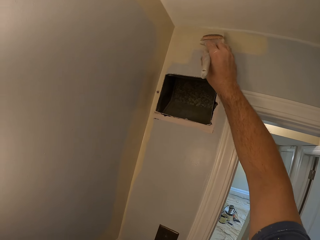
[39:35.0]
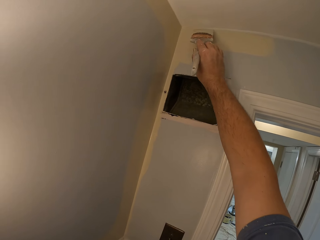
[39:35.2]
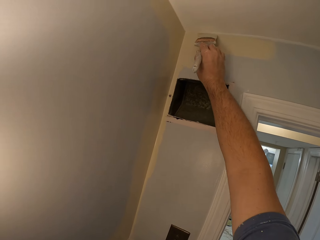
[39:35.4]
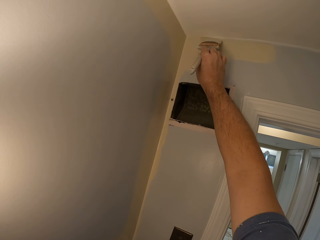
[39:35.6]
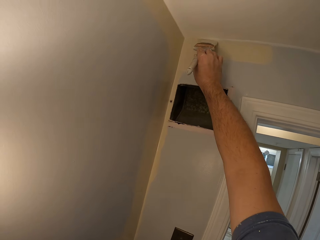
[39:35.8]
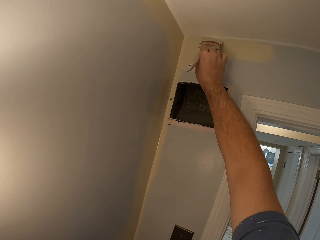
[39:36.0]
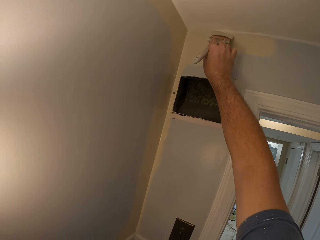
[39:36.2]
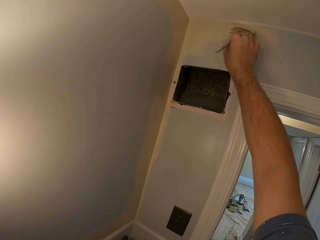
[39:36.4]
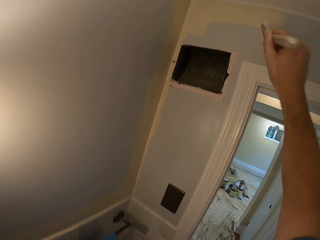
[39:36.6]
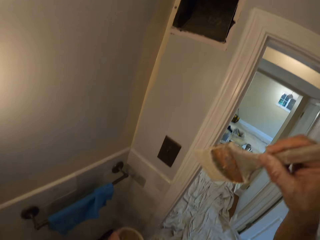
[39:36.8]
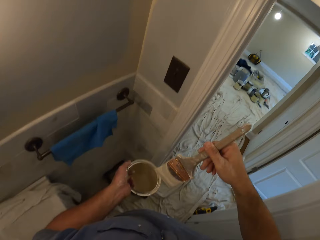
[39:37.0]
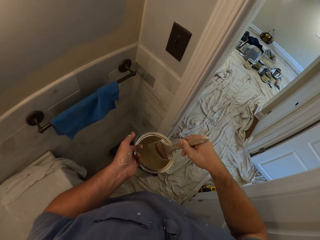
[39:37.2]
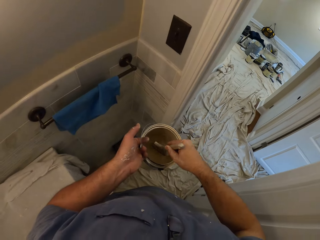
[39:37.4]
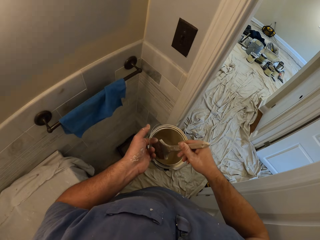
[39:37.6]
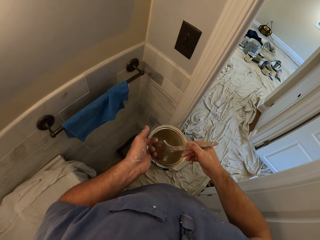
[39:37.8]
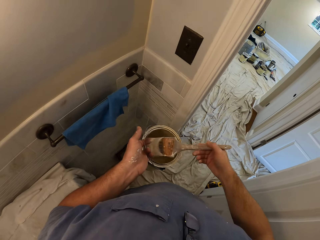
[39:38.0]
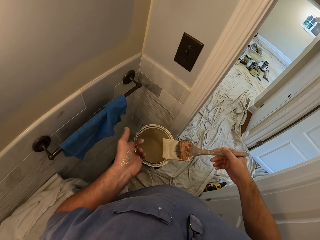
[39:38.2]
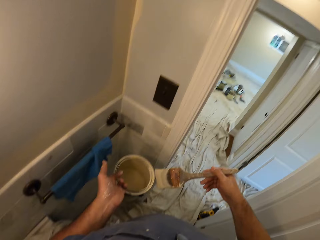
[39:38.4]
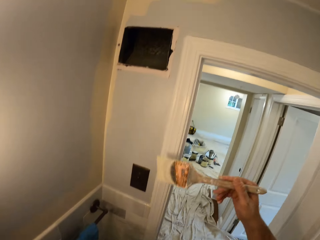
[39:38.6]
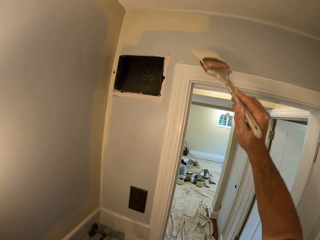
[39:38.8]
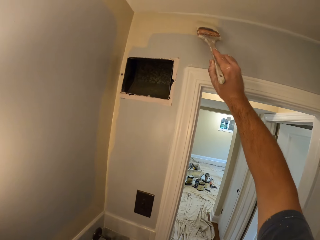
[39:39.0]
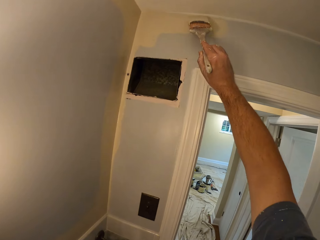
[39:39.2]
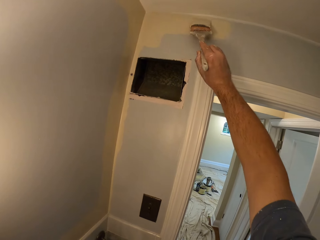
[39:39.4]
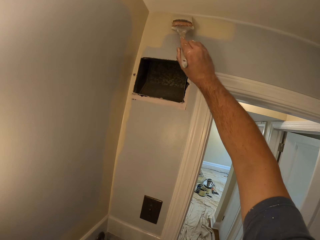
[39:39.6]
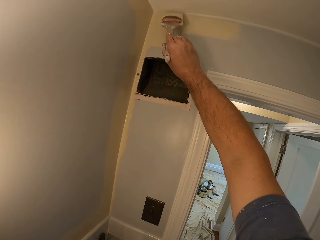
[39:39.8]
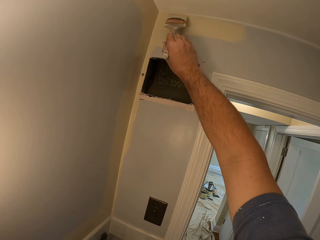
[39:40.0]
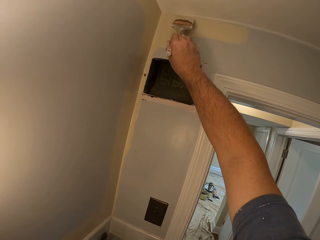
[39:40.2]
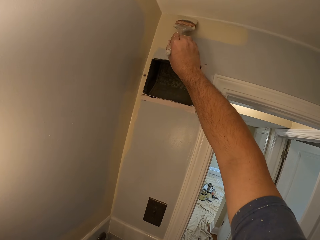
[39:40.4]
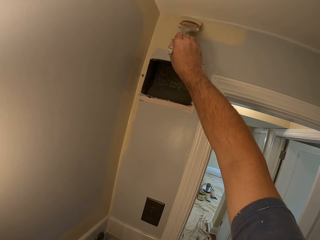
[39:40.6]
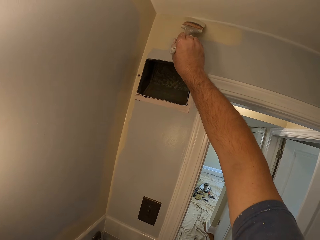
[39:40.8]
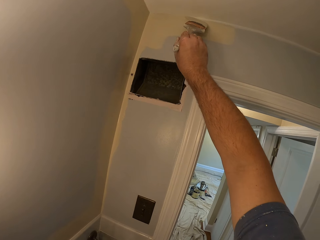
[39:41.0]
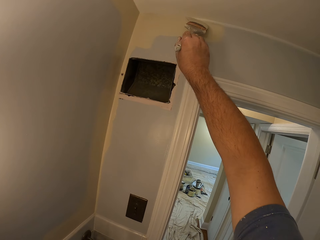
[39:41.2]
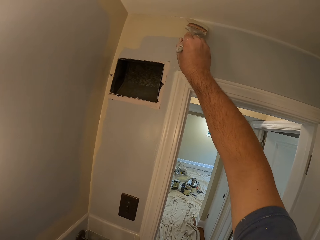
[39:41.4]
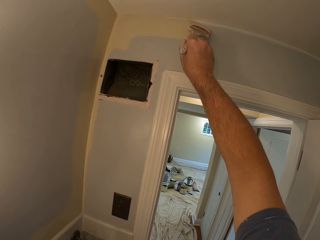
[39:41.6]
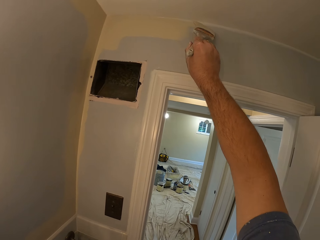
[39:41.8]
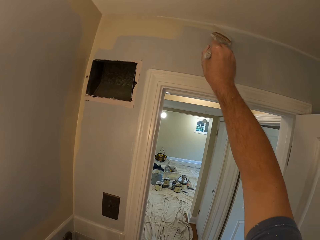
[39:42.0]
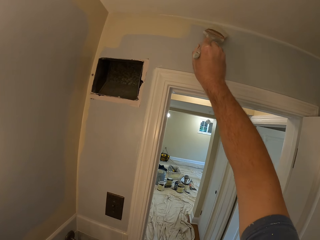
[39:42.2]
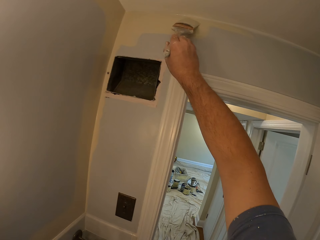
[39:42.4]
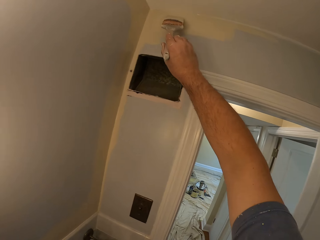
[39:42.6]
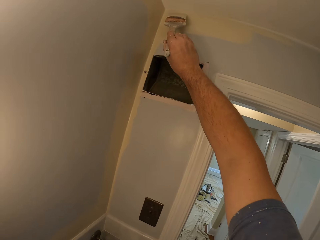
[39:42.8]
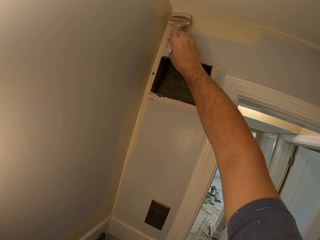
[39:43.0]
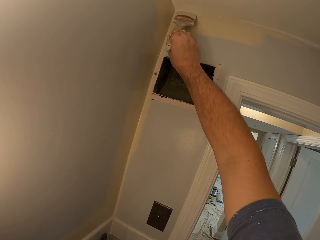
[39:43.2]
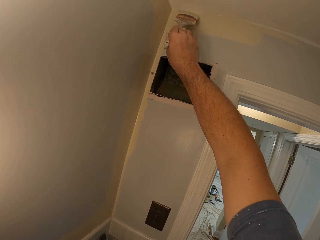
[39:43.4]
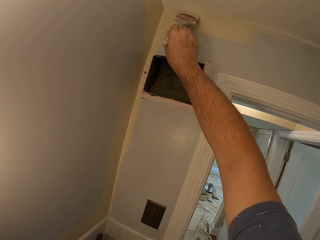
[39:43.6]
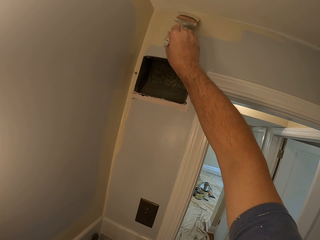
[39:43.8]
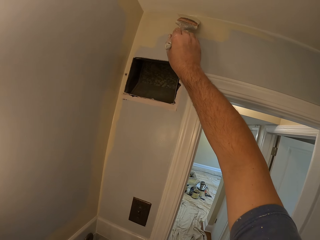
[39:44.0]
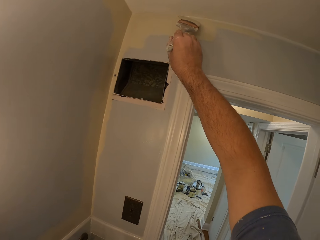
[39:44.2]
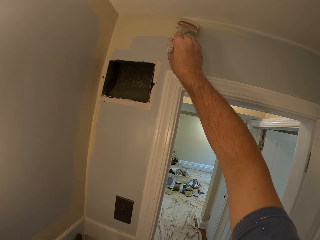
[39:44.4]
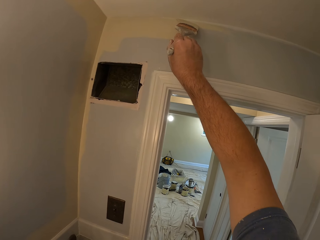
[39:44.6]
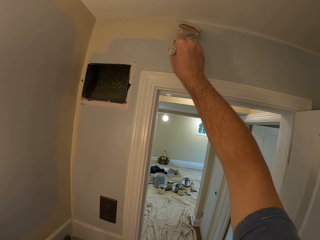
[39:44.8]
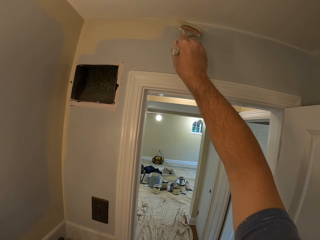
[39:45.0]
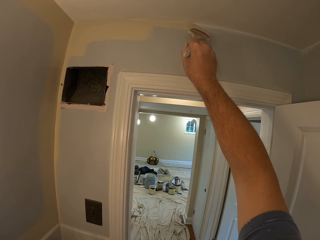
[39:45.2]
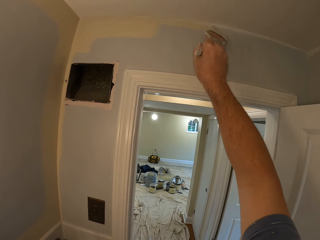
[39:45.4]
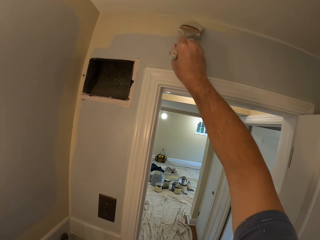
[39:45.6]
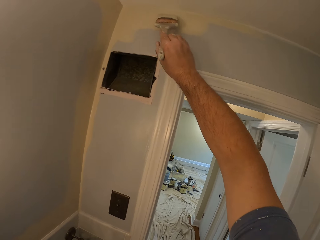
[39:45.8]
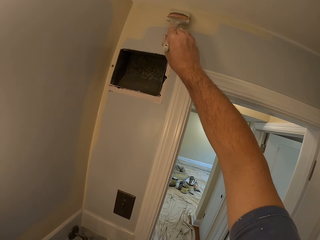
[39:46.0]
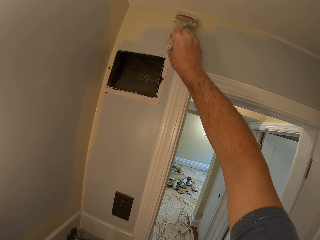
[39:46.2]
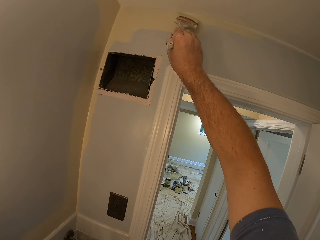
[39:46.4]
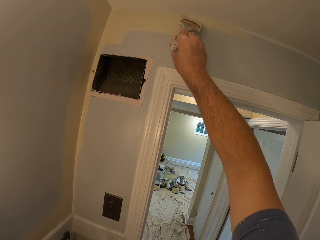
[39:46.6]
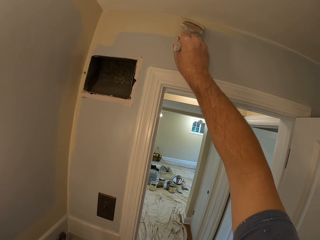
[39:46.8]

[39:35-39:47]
The camera wearer dips the paint brush in the paint can. He wipes the paint brush on the paint can. He paints the lintel with the paint brush in his right hand. He wipes the paint brush on the paint can. He paints the wall.

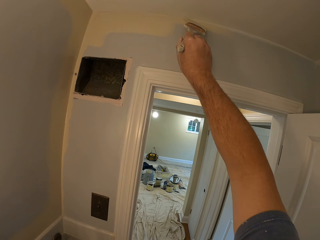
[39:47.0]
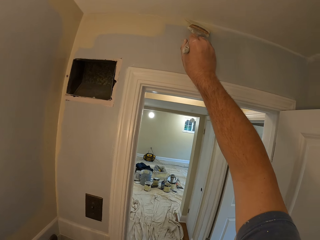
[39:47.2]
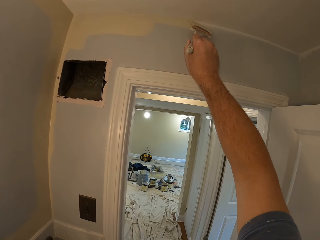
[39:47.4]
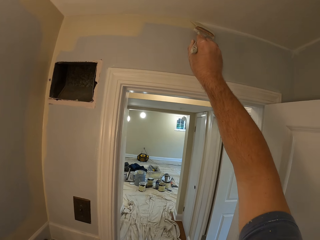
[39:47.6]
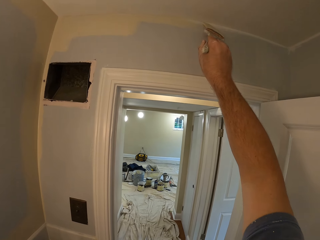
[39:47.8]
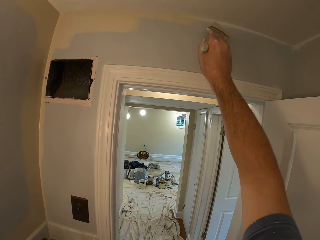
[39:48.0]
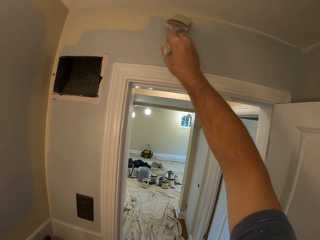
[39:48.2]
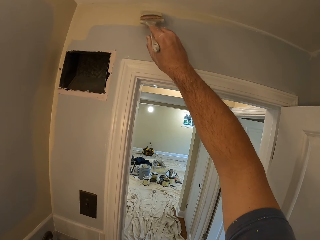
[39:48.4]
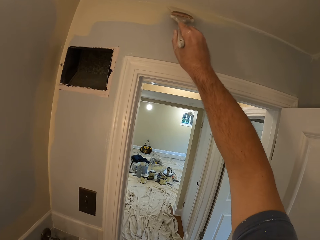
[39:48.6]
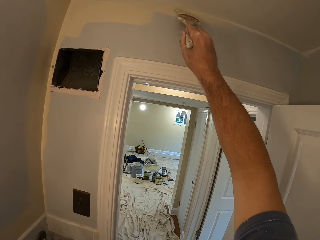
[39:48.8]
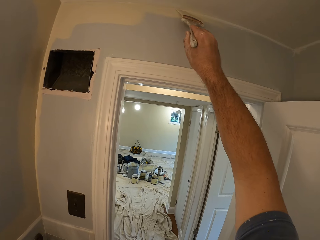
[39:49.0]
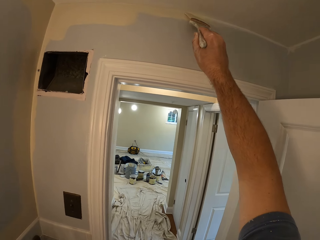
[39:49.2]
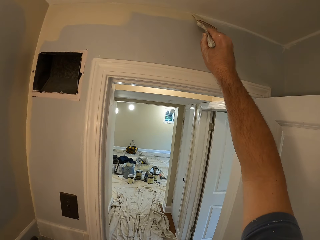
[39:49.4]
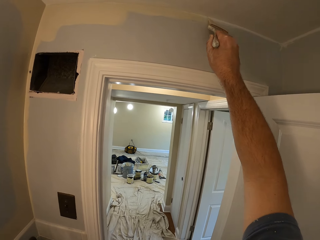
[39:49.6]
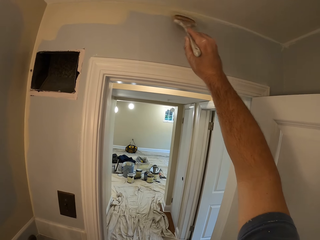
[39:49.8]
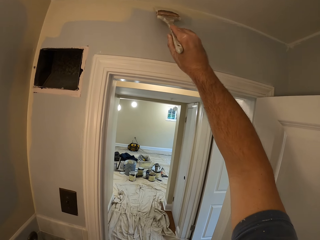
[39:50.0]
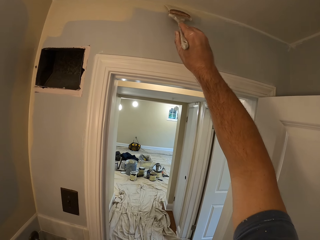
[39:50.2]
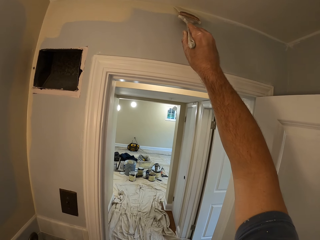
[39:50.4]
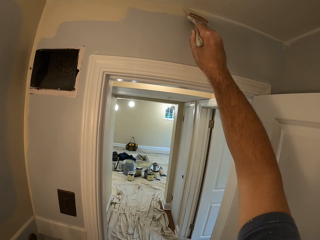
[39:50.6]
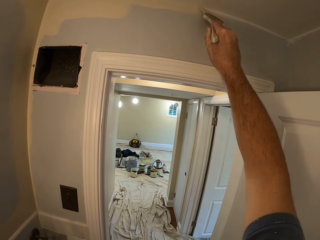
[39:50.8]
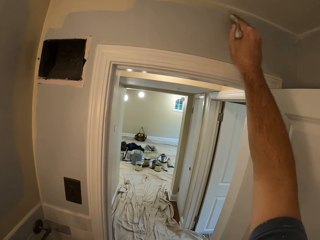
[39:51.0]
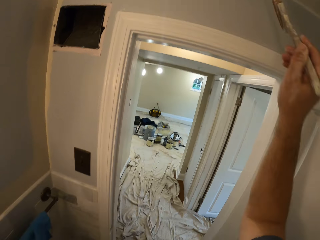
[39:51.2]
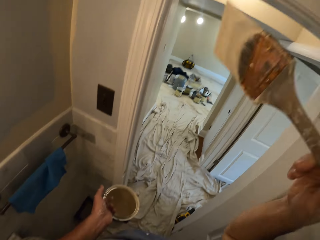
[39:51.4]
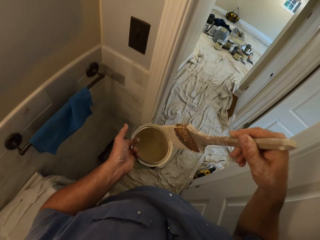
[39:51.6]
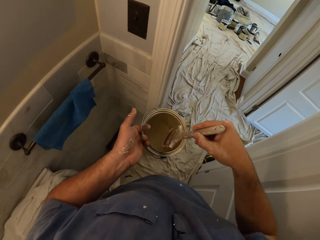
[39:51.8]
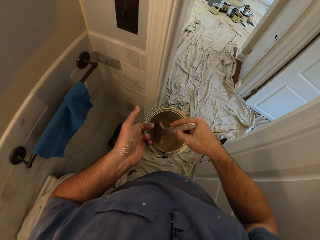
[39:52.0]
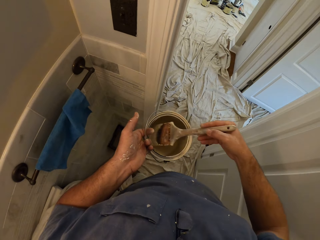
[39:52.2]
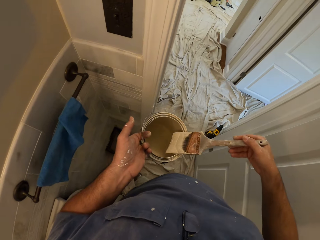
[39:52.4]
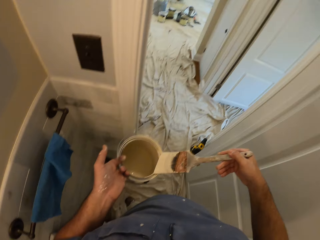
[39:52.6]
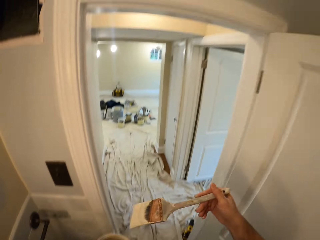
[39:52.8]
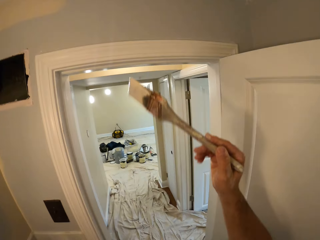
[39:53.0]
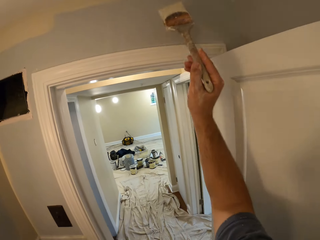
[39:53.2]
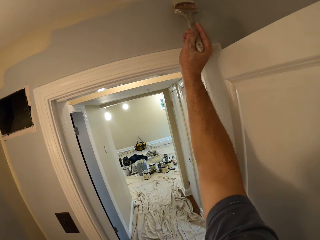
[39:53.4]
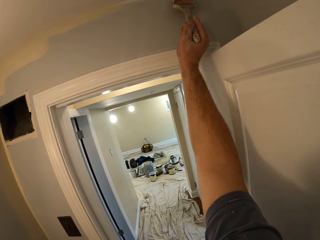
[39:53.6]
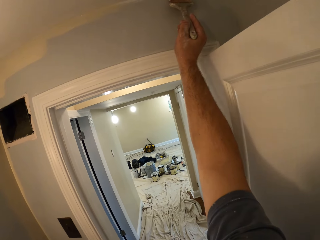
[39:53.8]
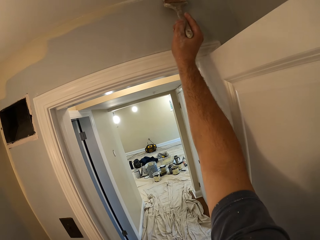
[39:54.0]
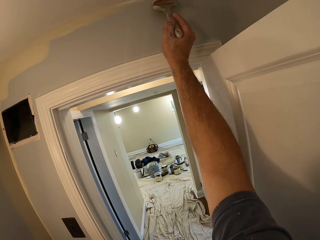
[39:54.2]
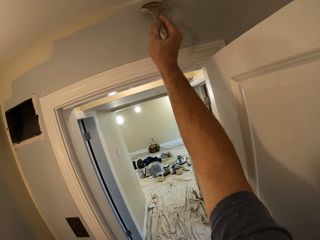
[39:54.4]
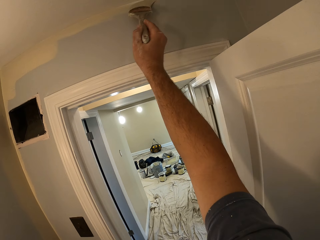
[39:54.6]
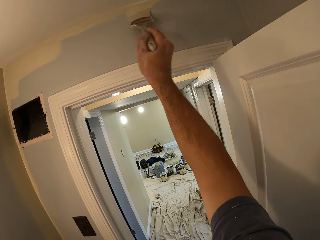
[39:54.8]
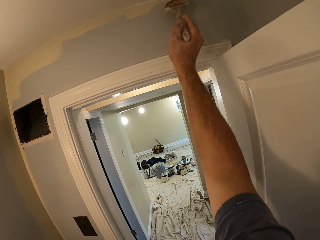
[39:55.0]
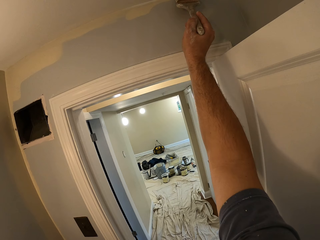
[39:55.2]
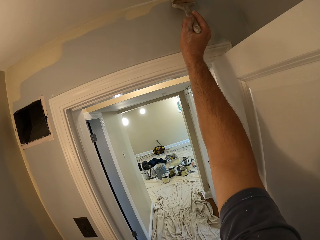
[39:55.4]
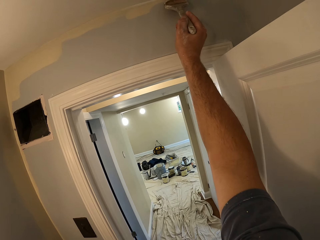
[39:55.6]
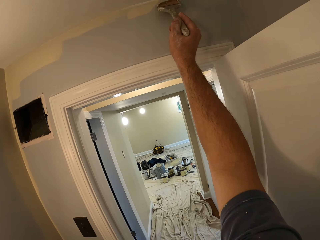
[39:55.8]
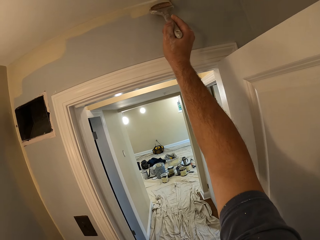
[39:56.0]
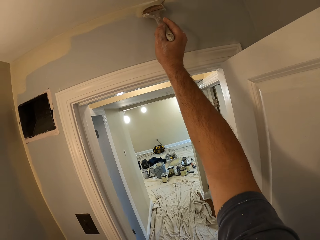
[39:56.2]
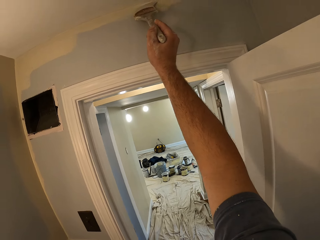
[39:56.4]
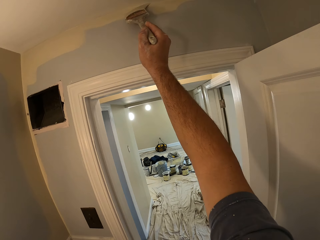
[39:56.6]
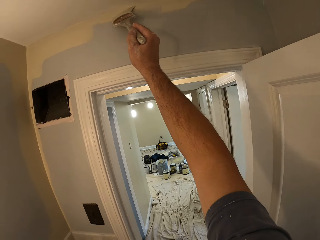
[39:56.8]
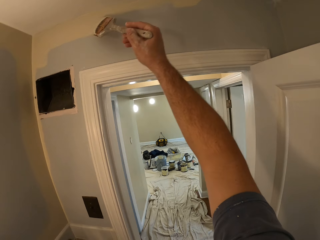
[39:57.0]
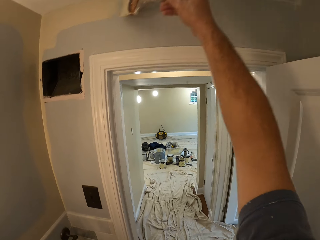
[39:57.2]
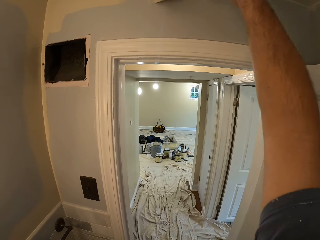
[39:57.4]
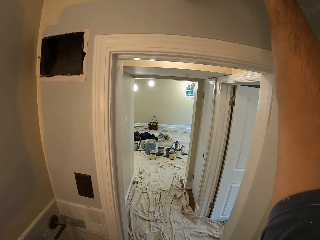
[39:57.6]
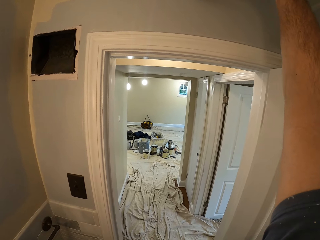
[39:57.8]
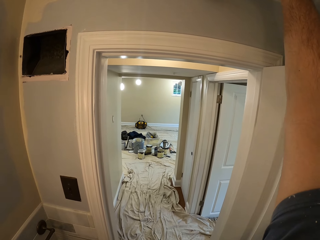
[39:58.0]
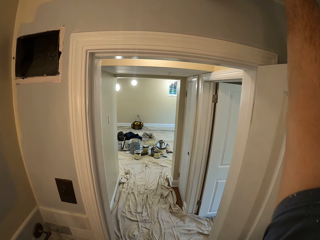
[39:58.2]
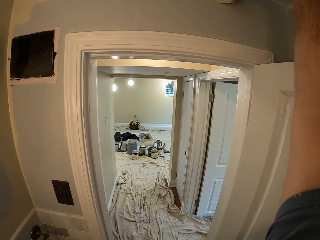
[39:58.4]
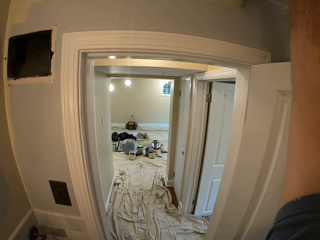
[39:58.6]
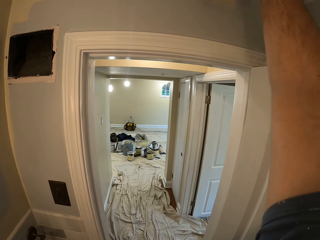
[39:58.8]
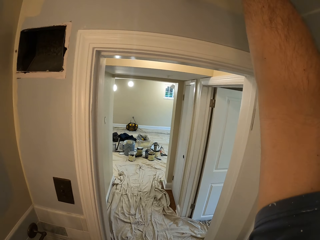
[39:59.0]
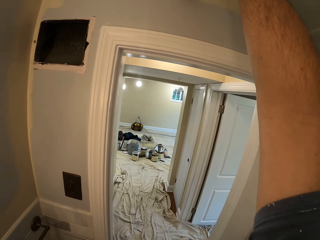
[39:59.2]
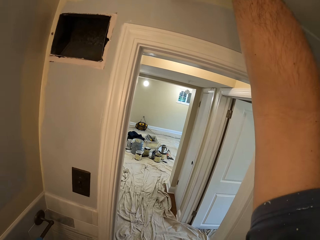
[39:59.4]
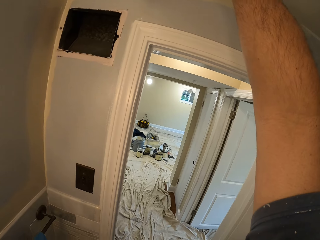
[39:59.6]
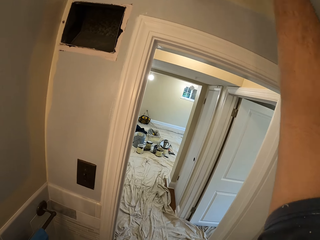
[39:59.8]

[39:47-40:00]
The camera wearer dips the paint brush in the paint can. He wipes the painting brush on the paint can. He paints the lintel with the paint brush in his right hand.
